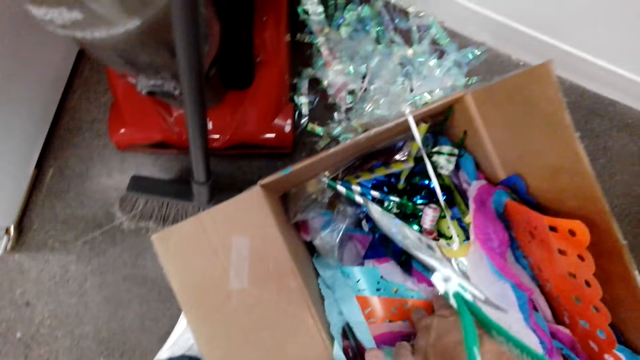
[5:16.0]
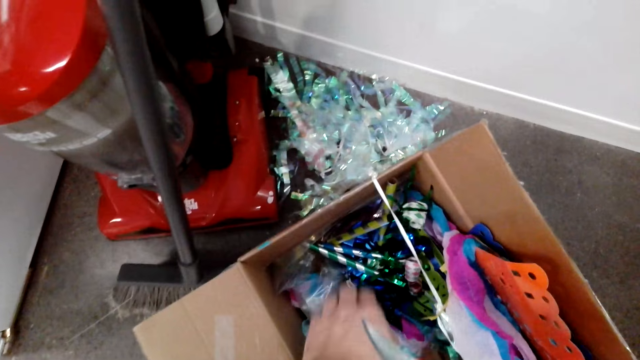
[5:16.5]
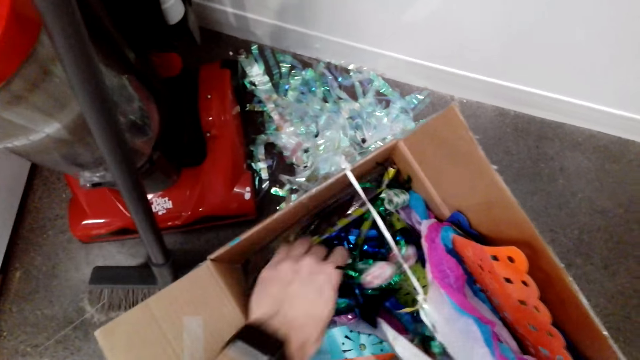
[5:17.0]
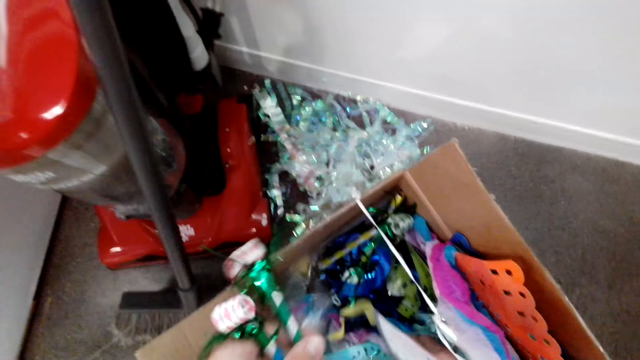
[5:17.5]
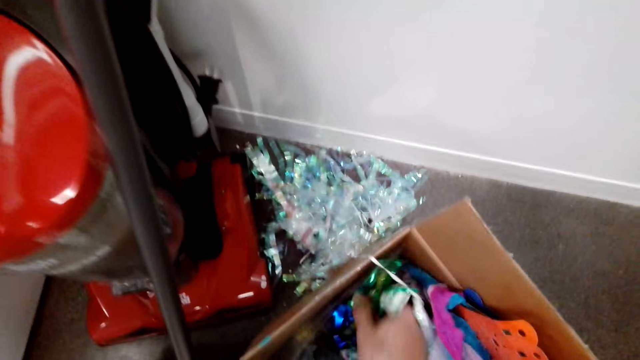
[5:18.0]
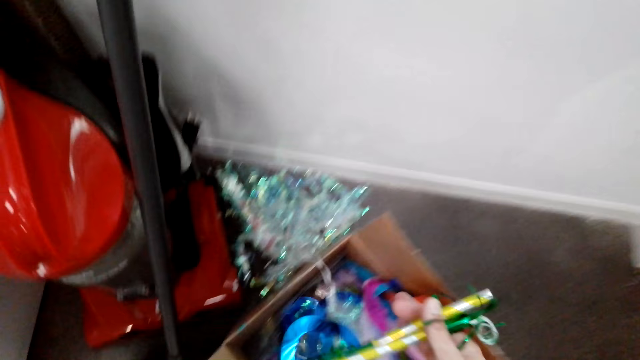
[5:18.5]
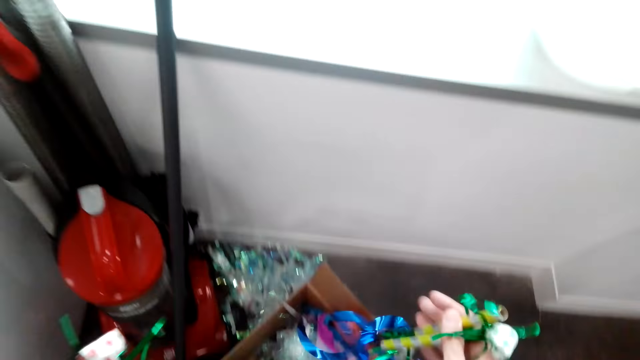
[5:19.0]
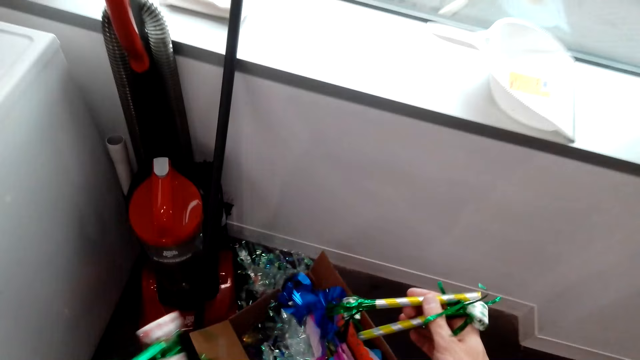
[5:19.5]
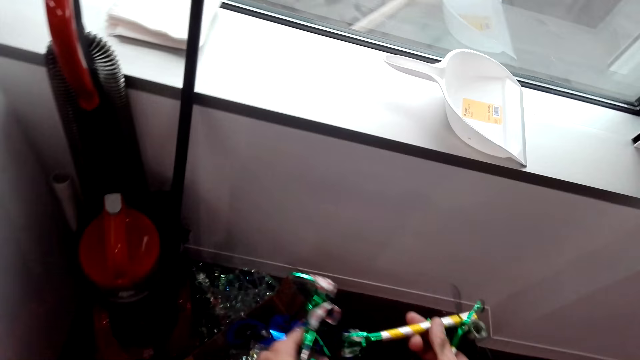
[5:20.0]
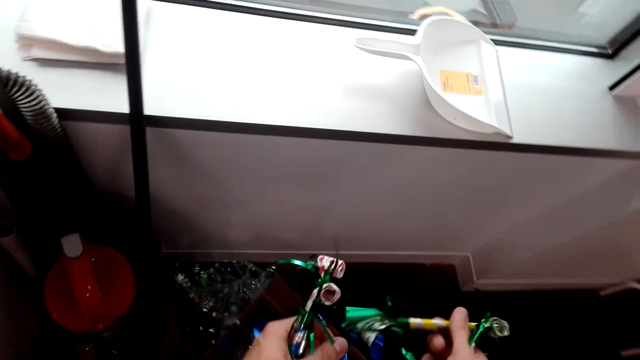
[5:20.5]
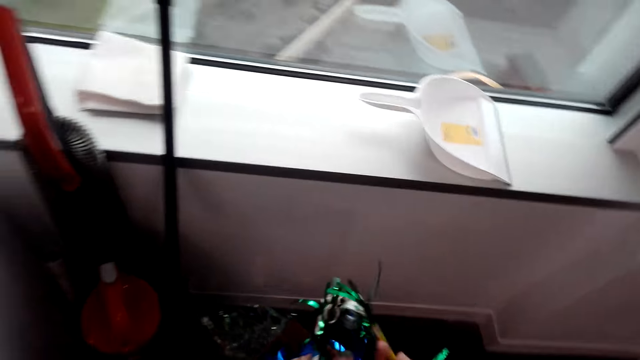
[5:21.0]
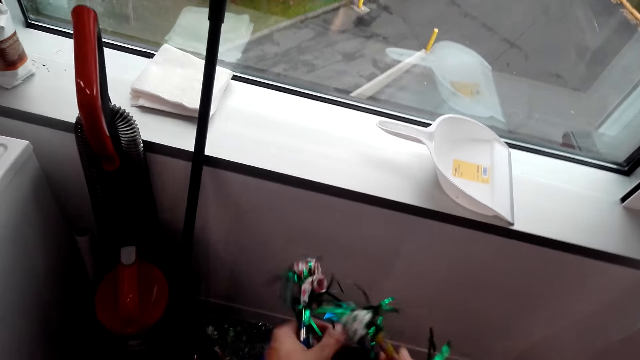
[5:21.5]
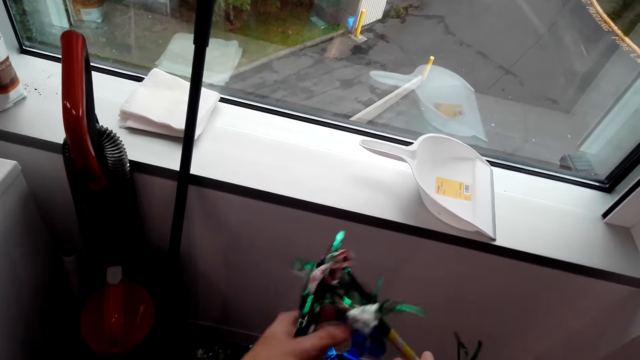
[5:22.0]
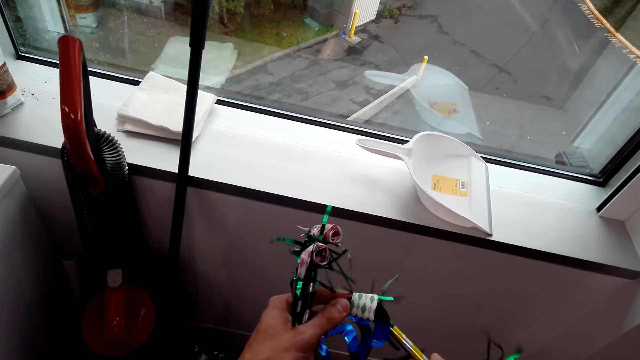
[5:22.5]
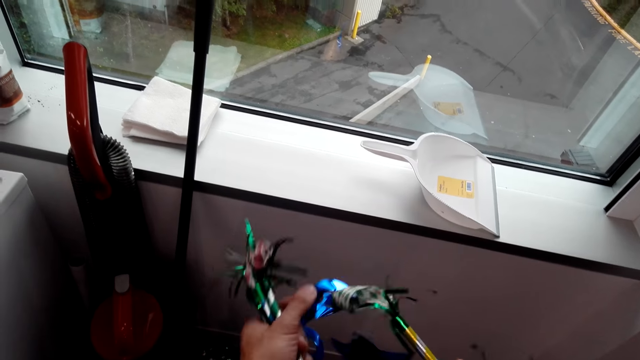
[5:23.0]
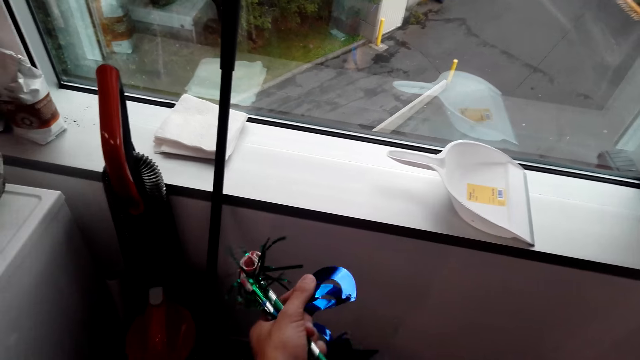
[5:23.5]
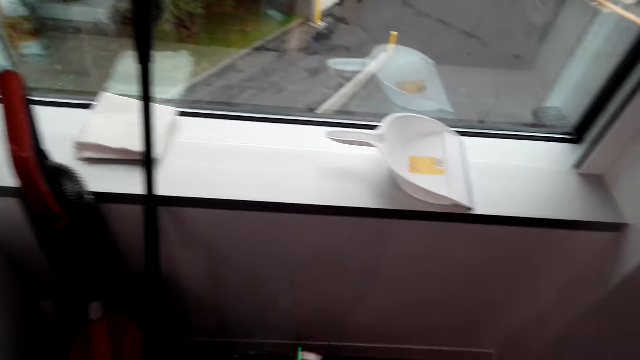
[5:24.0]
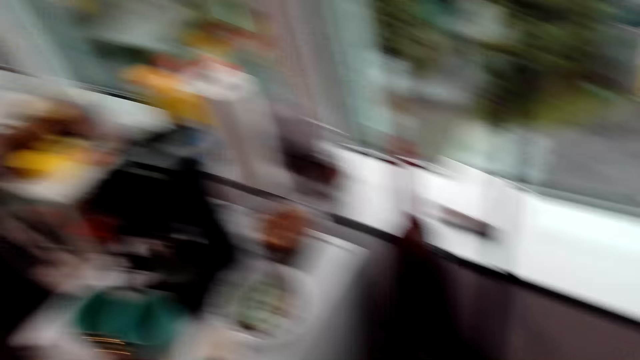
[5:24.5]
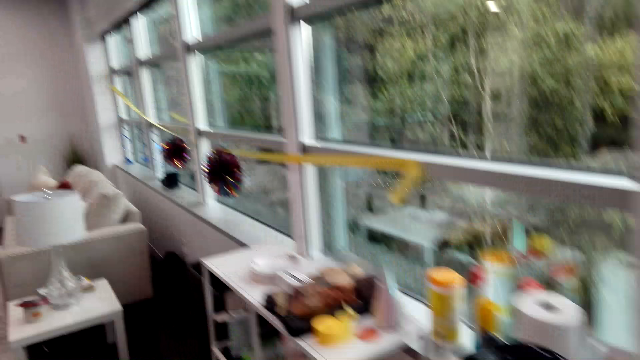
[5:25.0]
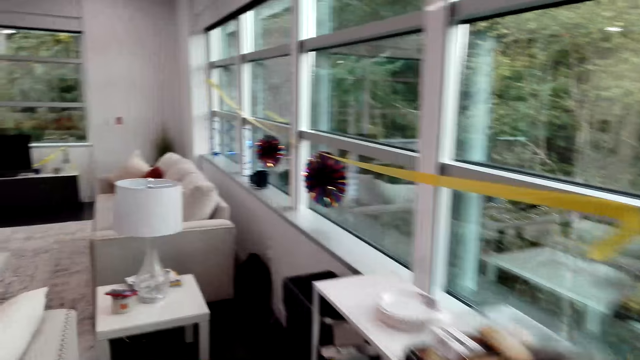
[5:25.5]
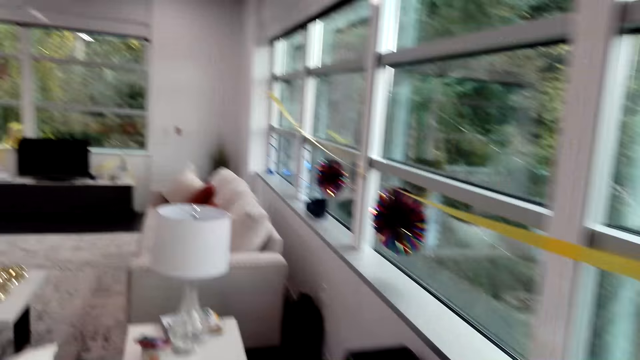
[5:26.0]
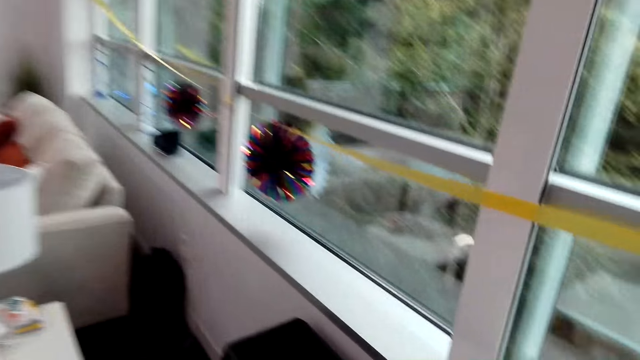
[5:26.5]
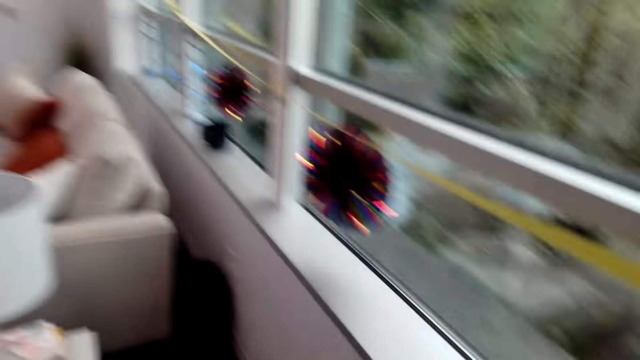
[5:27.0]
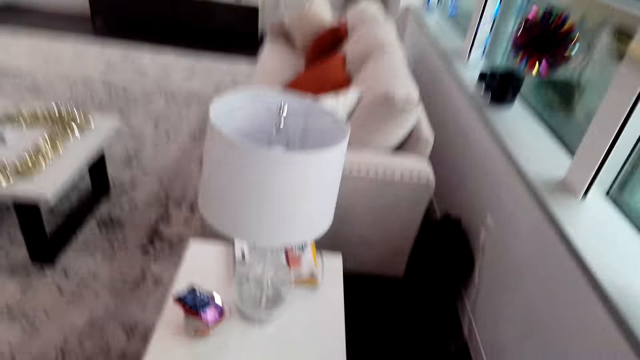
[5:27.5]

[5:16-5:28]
The camera wearer picks up the decorations. They talk to a man. They walk around the house. They walk away from the box. The man talks to the camera wearer.

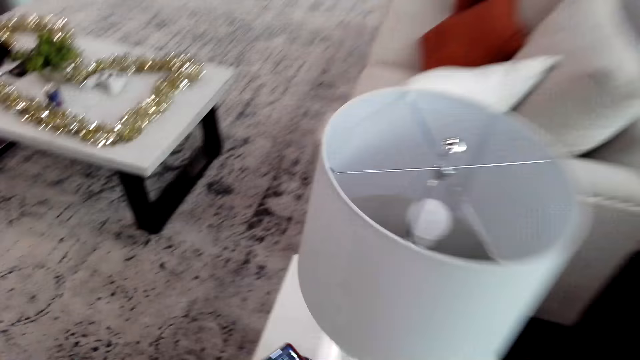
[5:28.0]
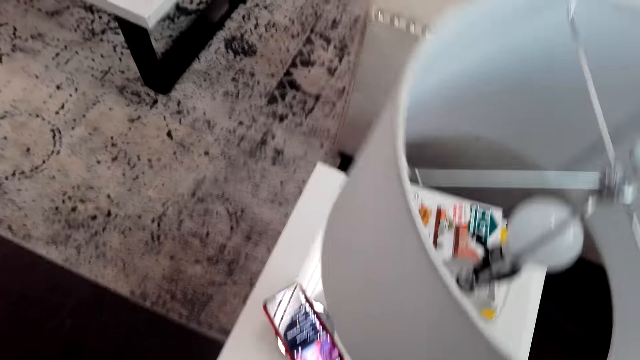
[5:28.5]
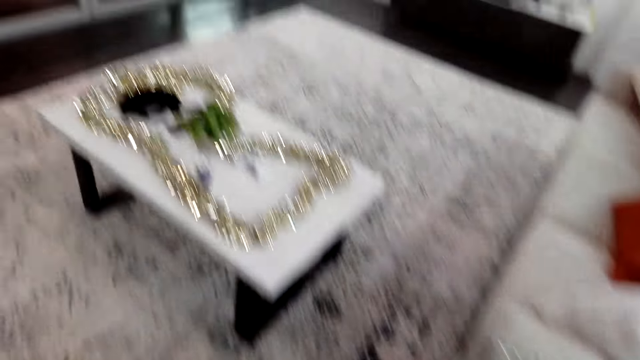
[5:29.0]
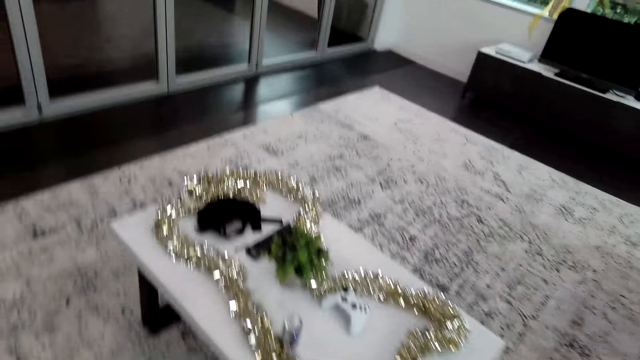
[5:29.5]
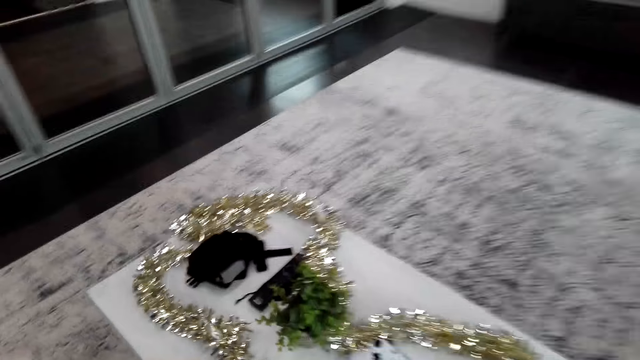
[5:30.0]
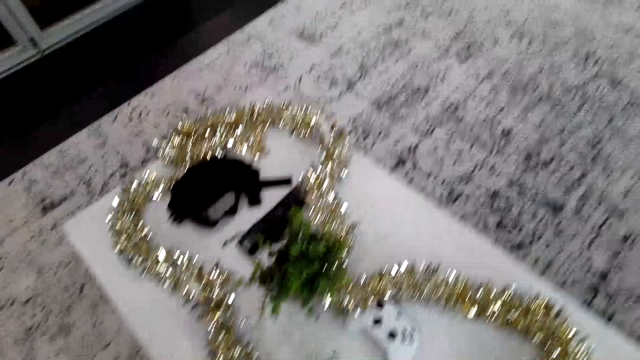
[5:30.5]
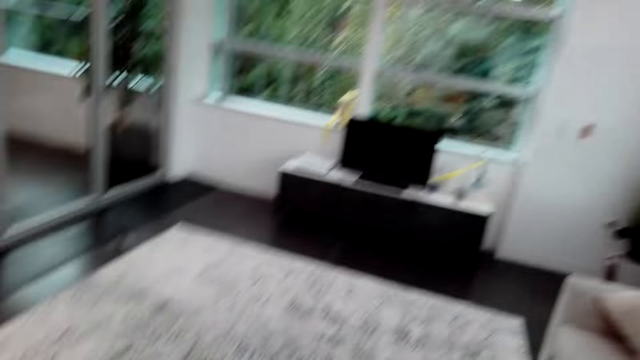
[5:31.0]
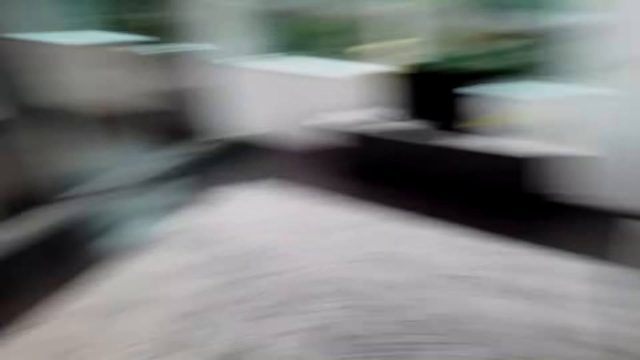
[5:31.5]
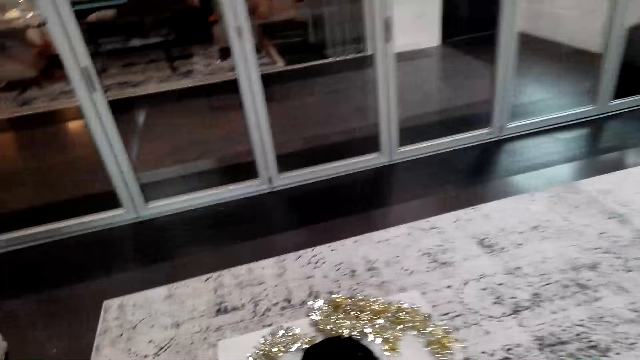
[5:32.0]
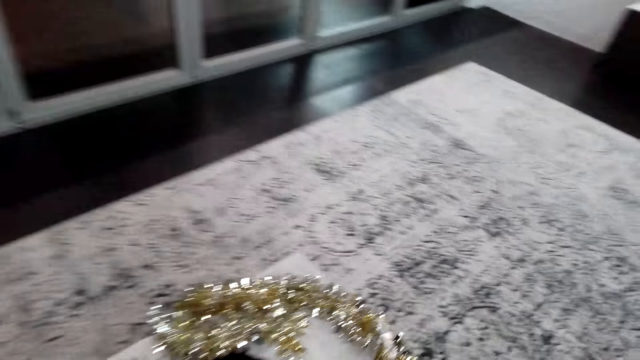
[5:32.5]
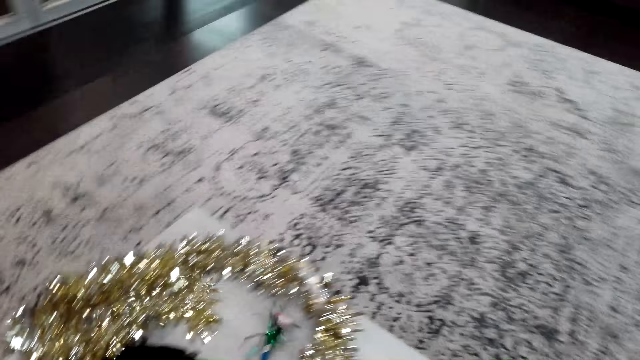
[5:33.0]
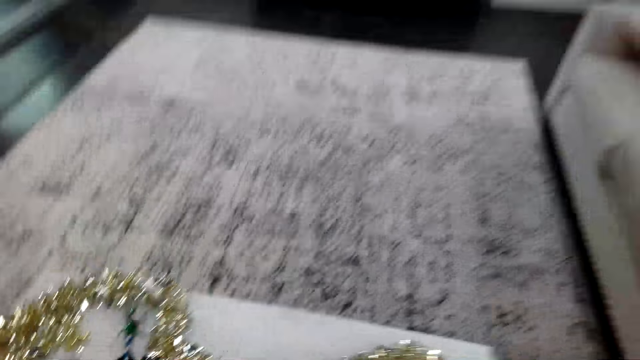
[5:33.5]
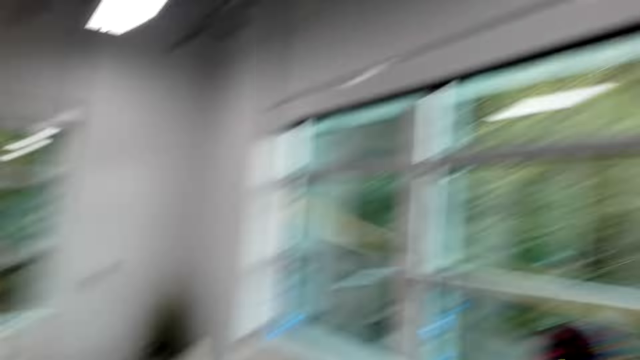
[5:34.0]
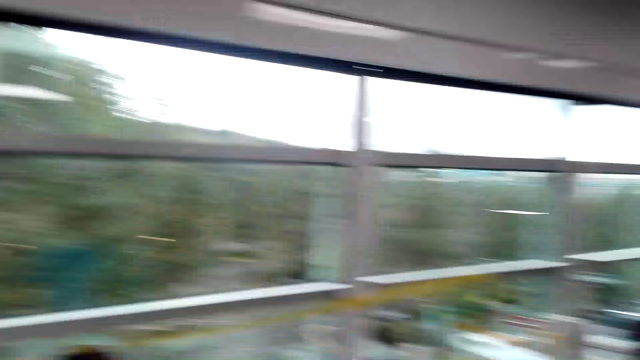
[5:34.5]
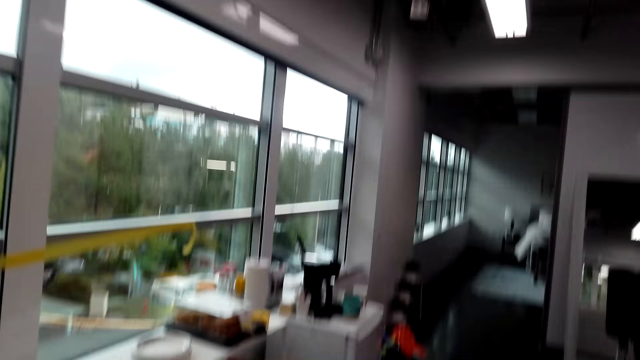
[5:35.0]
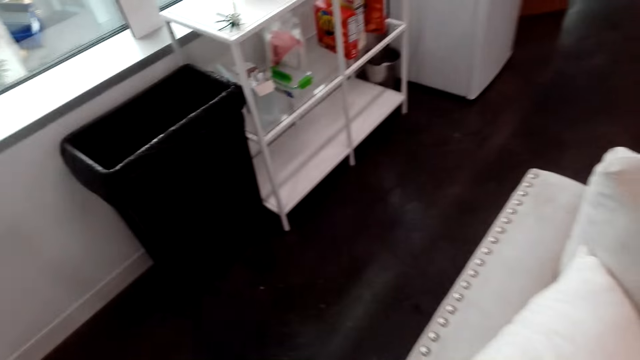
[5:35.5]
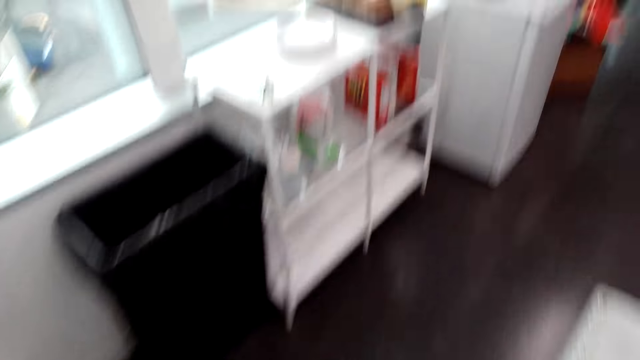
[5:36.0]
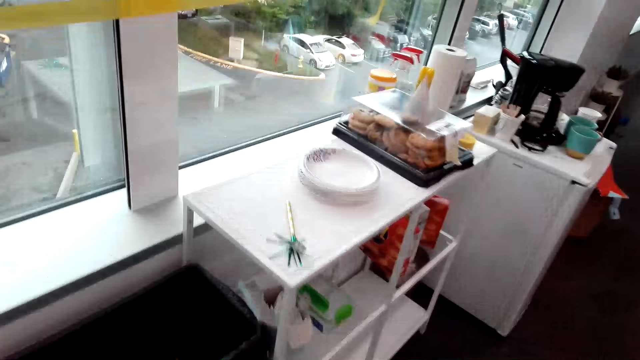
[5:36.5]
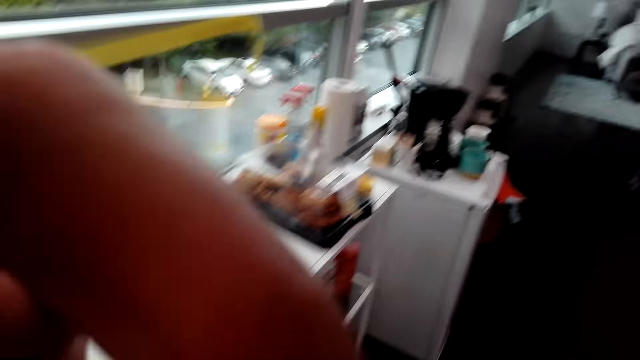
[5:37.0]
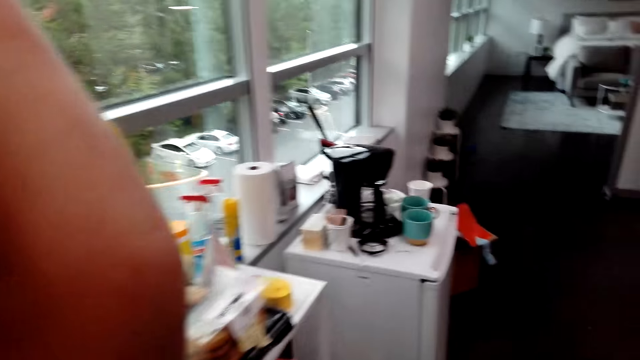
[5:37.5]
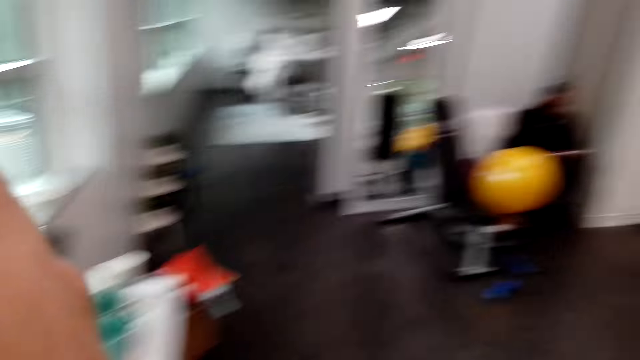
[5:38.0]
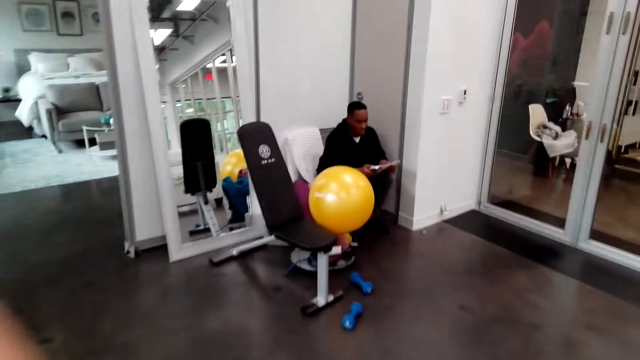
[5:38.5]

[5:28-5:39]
The camera wearer looks at the phone. He walks towards the table. He looks around the house. He puts the decorations on the table. He converses with a man. The camera wearer turns to the other side. He walks around the house. He lifts his hand. He adjusts the camera.
